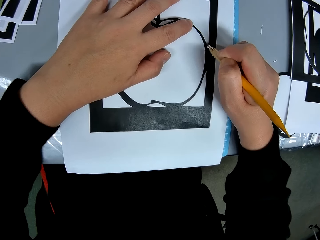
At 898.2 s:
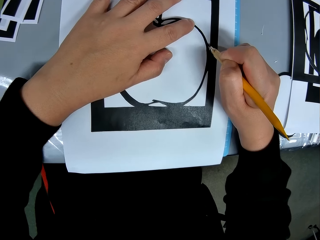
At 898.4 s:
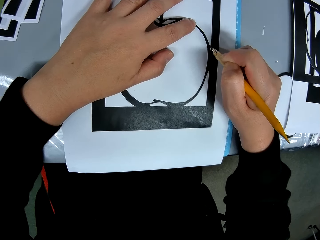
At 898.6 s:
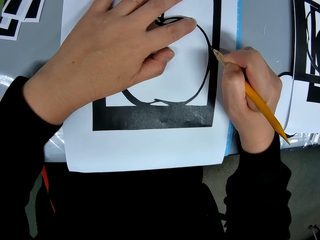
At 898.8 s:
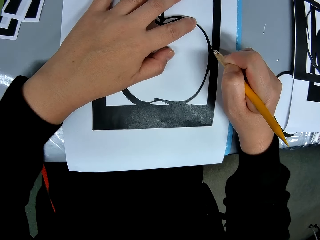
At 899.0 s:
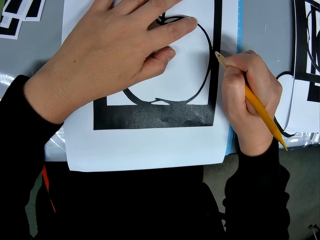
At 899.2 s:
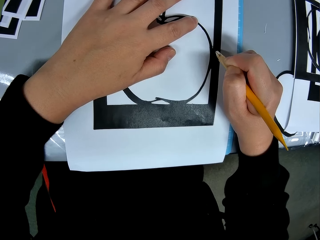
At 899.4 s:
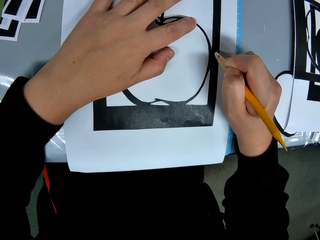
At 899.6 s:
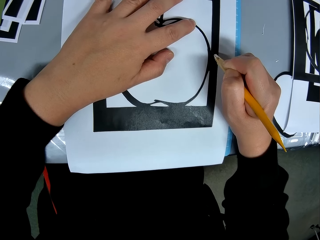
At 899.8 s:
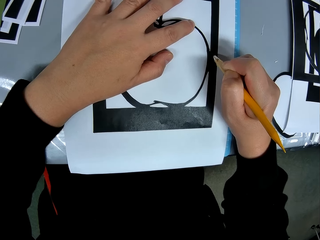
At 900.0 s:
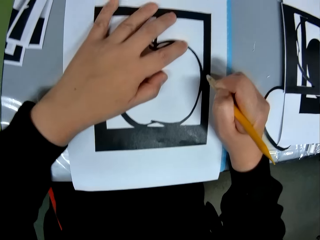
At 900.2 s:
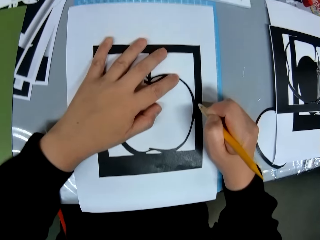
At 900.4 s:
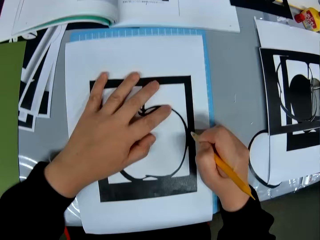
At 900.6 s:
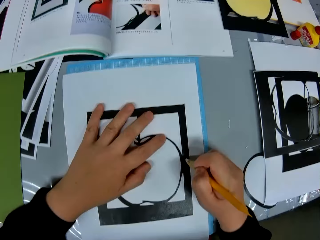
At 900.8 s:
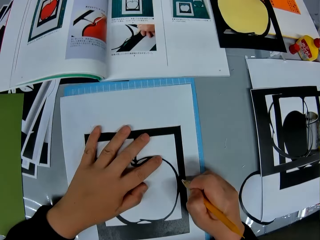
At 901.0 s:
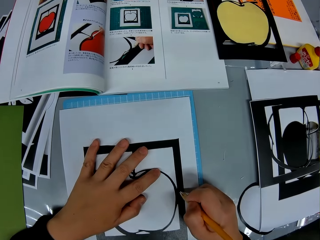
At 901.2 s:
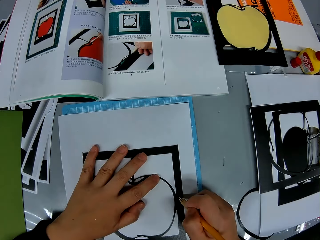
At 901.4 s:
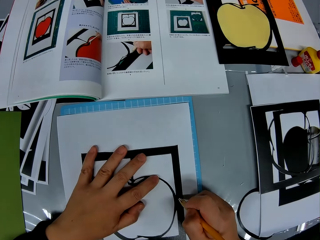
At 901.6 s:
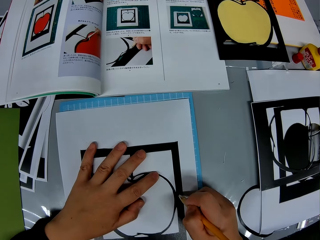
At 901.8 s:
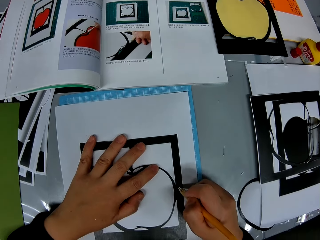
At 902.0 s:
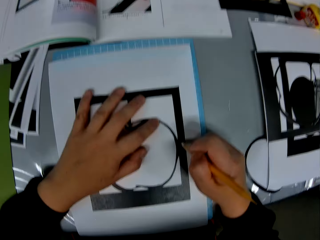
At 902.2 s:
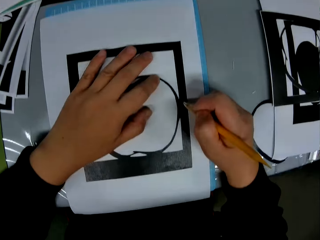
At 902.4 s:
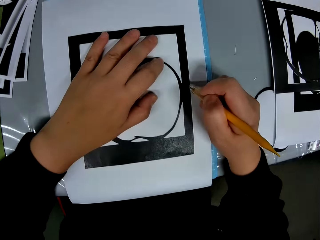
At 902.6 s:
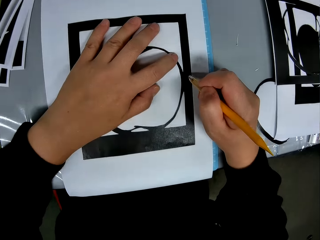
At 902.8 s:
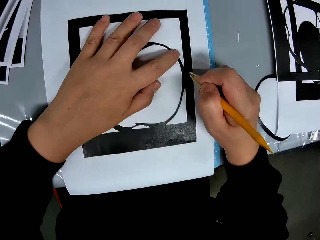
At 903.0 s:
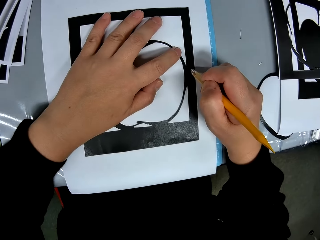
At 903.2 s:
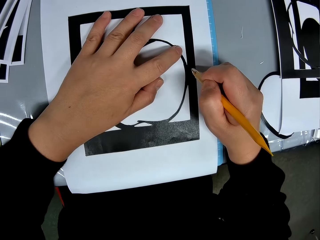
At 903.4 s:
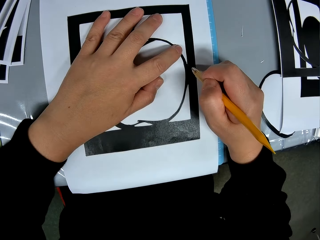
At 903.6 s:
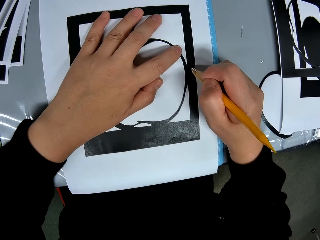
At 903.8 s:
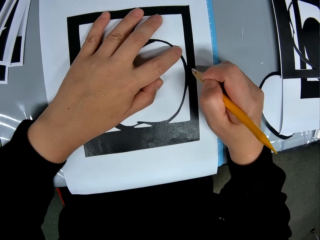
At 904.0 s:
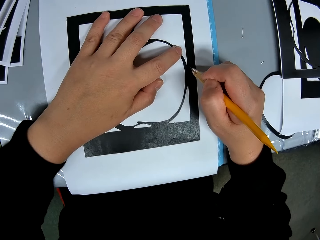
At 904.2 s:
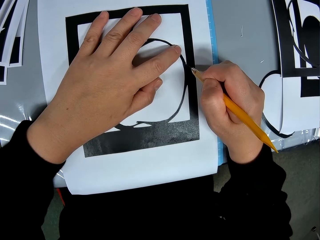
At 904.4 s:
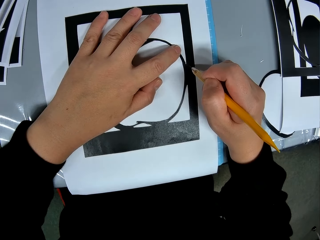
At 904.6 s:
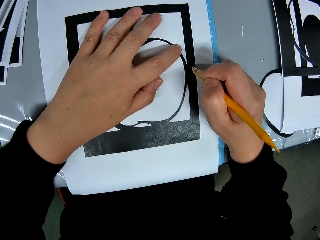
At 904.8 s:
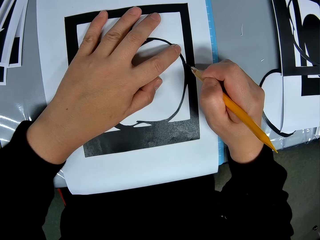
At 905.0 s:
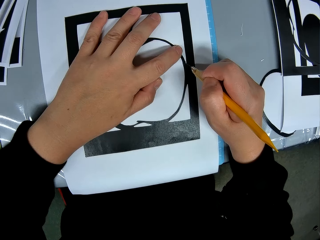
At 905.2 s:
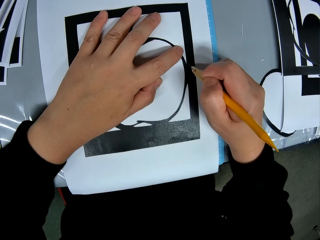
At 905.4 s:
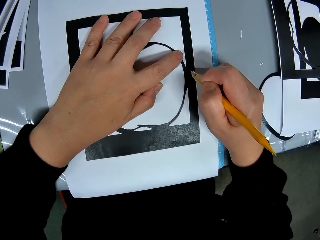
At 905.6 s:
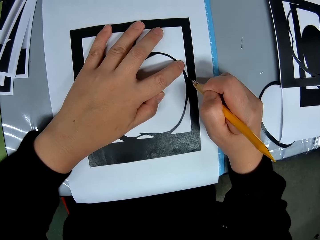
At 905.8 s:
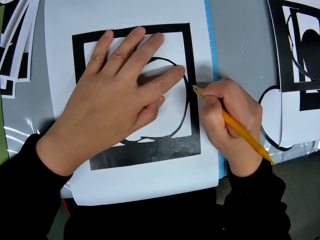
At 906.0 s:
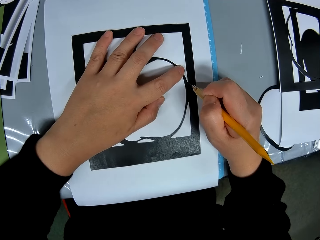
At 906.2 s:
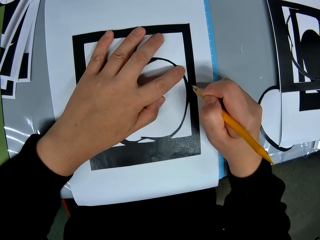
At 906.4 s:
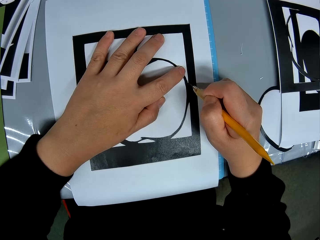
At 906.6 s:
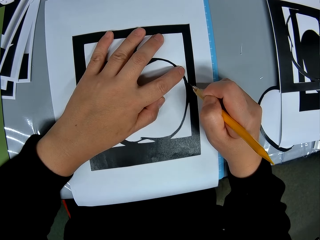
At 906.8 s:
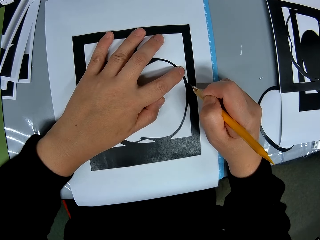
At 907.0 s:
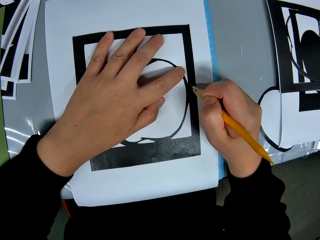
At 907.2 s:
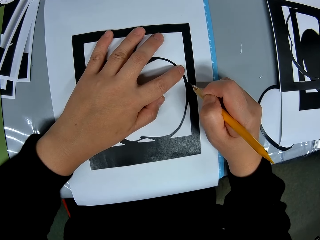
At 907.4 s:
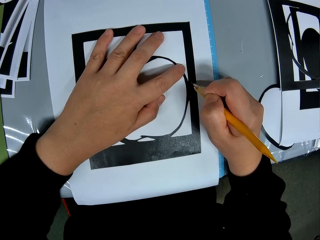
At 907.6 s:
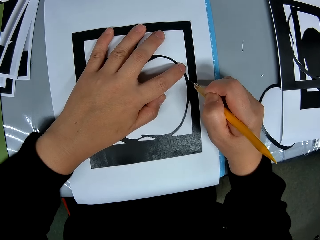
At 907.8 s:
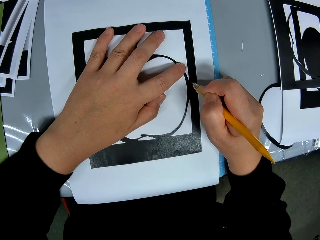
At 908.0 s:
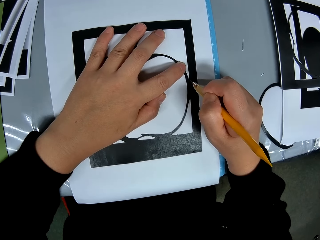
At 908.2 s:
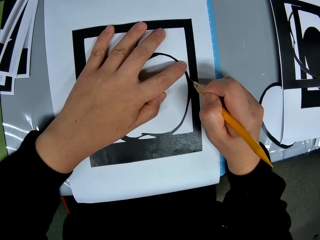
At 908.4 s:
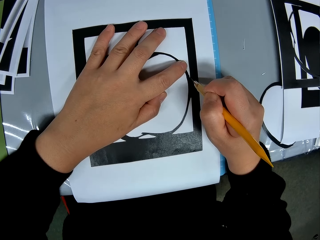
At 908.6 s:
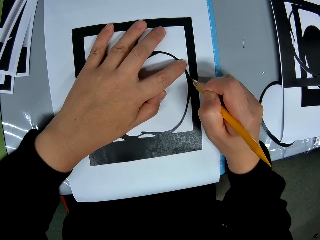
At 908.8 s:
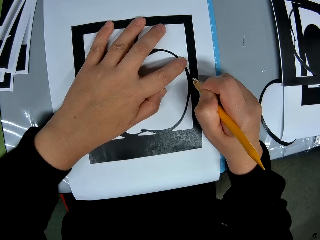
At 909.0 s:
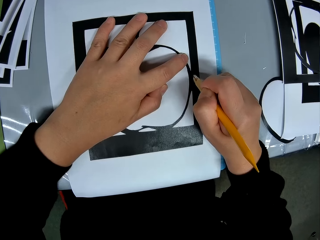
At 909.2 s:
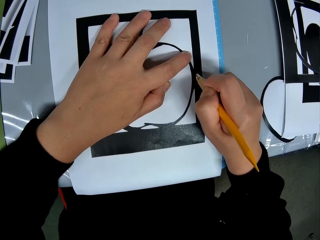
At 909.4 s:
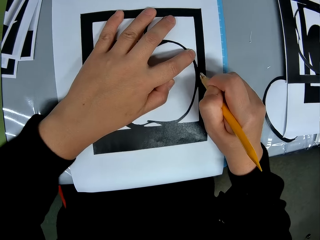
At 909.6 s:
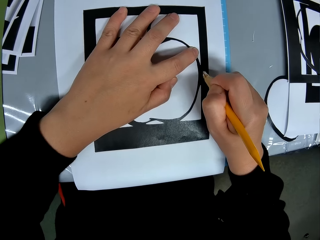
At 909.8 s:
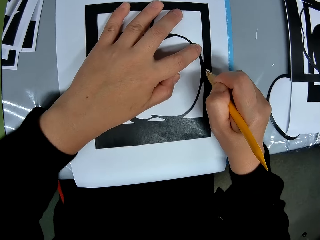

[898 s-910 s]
The camera wearer looks at a drawing book on a table. They cut a piece of drawing paper with a craft knife.

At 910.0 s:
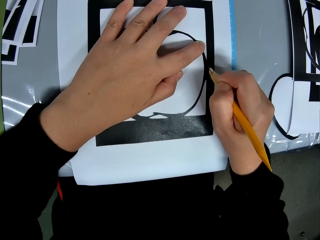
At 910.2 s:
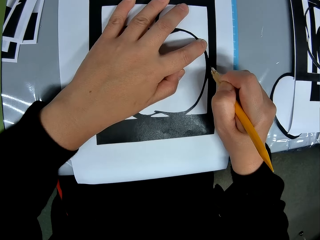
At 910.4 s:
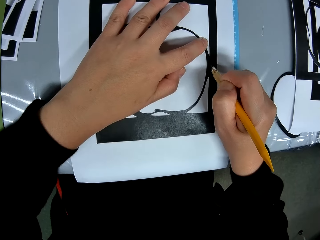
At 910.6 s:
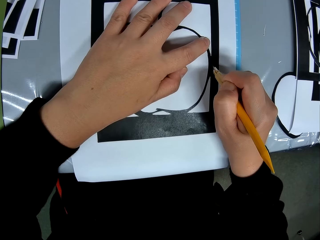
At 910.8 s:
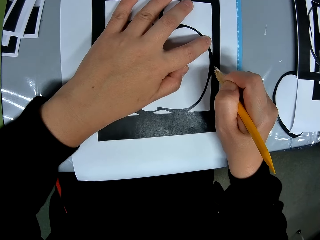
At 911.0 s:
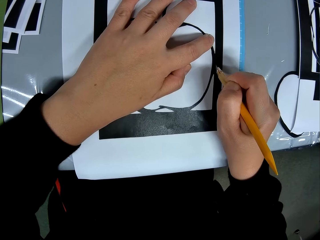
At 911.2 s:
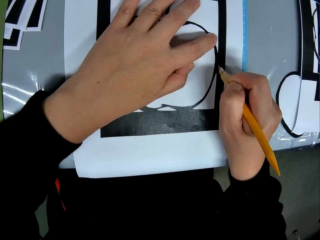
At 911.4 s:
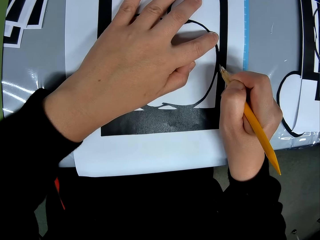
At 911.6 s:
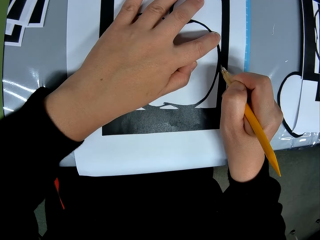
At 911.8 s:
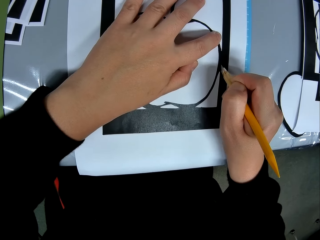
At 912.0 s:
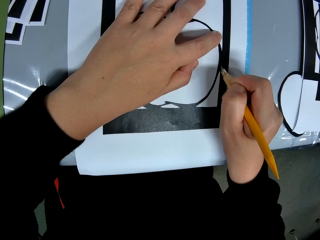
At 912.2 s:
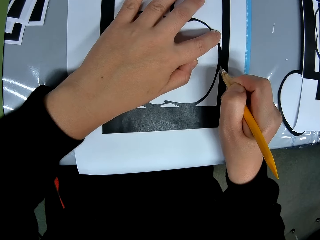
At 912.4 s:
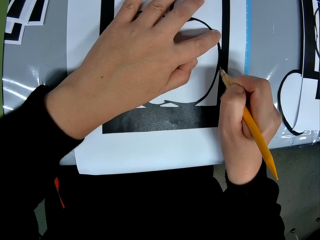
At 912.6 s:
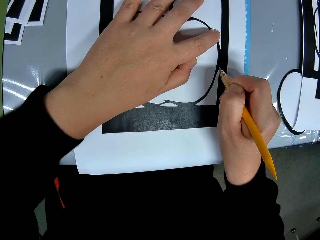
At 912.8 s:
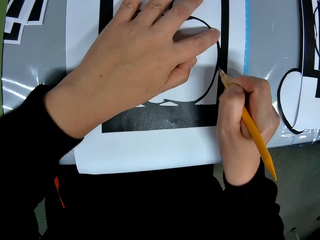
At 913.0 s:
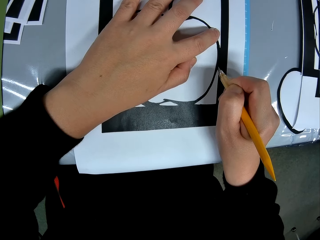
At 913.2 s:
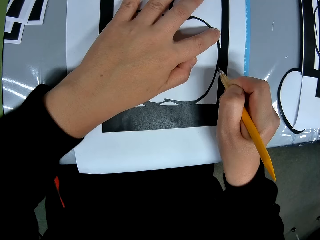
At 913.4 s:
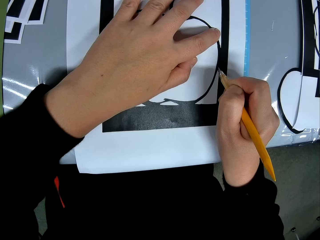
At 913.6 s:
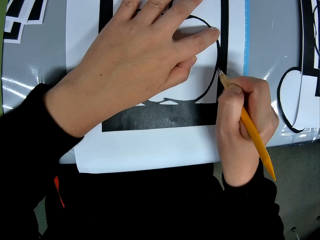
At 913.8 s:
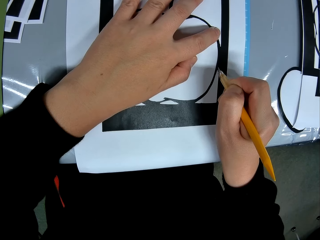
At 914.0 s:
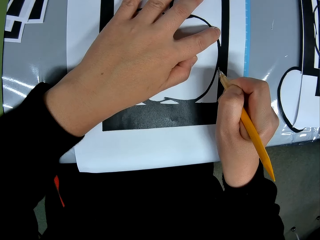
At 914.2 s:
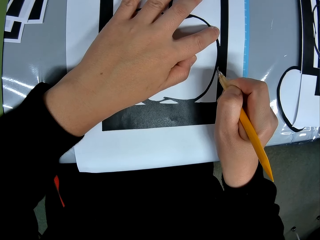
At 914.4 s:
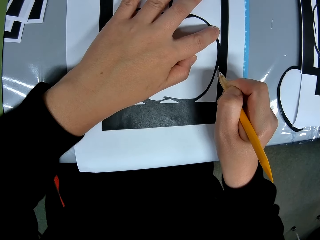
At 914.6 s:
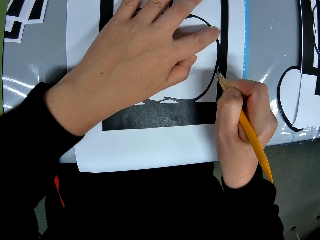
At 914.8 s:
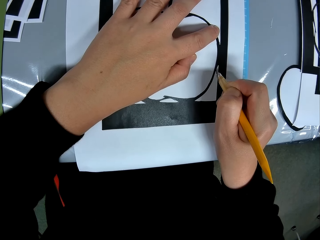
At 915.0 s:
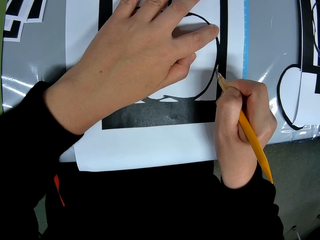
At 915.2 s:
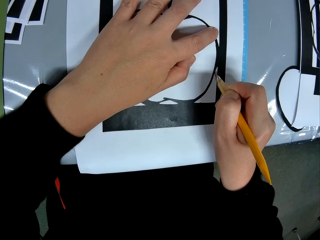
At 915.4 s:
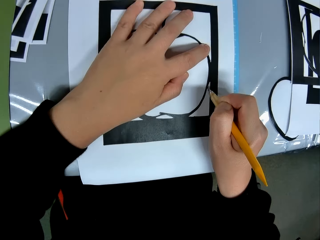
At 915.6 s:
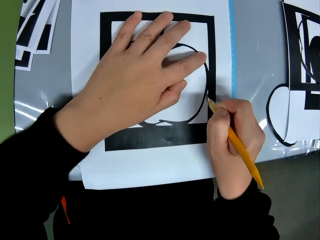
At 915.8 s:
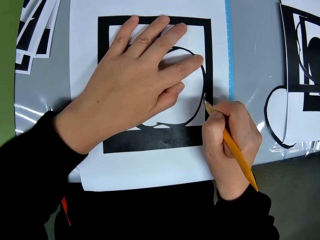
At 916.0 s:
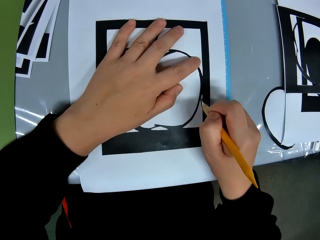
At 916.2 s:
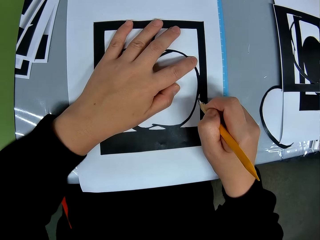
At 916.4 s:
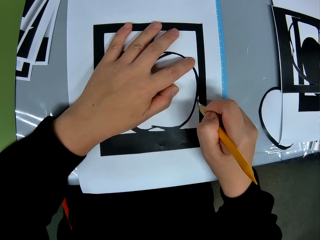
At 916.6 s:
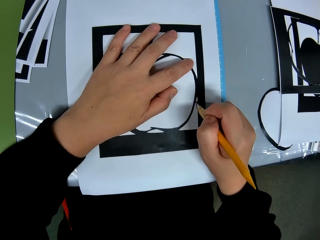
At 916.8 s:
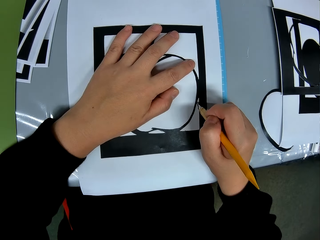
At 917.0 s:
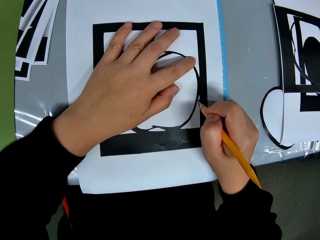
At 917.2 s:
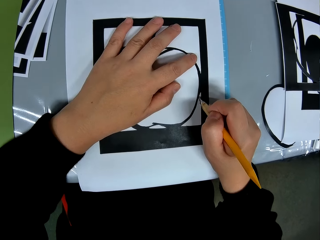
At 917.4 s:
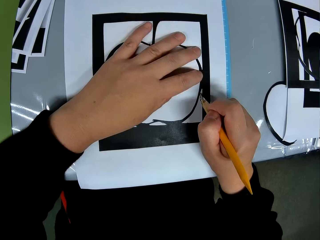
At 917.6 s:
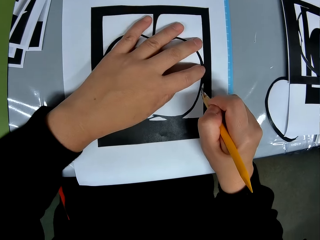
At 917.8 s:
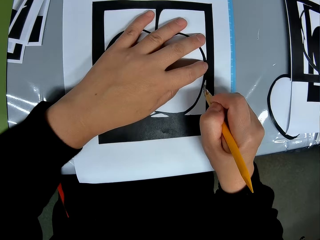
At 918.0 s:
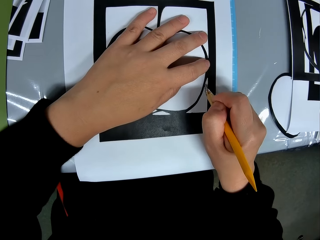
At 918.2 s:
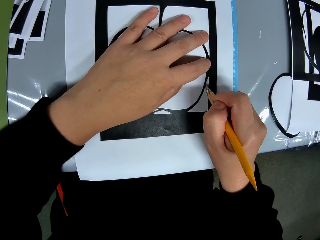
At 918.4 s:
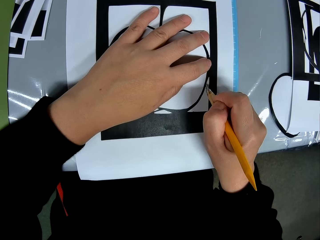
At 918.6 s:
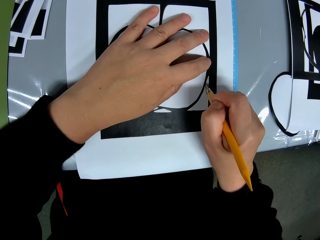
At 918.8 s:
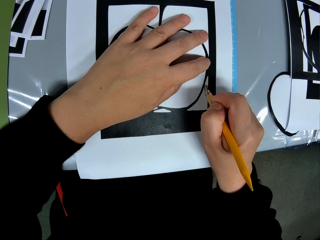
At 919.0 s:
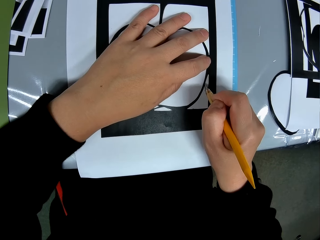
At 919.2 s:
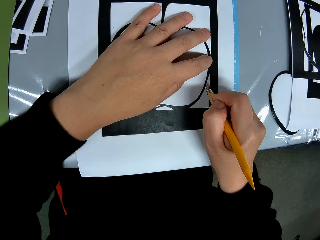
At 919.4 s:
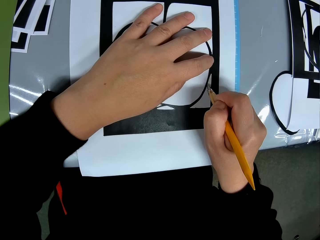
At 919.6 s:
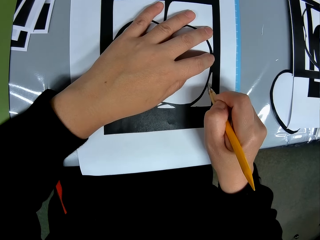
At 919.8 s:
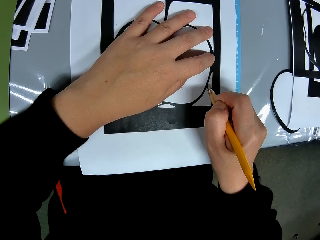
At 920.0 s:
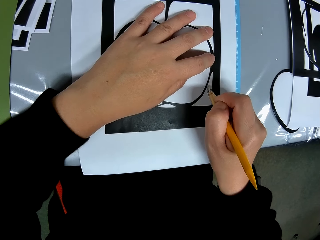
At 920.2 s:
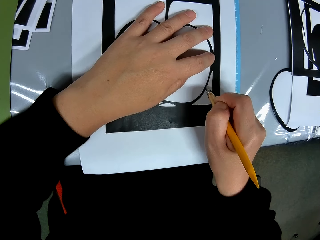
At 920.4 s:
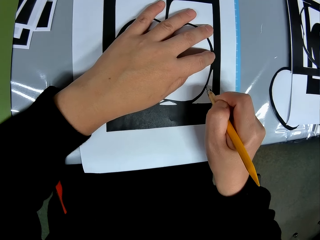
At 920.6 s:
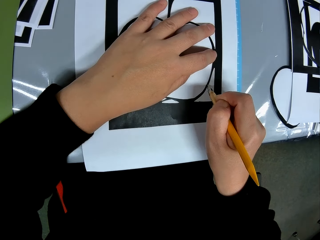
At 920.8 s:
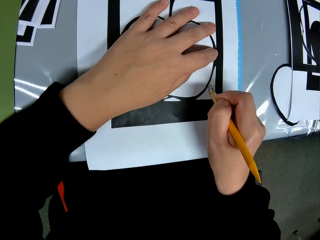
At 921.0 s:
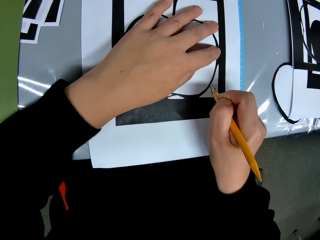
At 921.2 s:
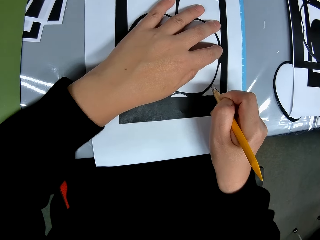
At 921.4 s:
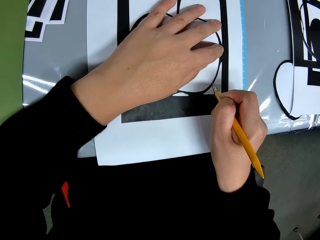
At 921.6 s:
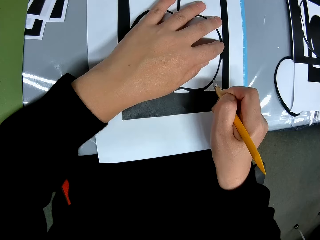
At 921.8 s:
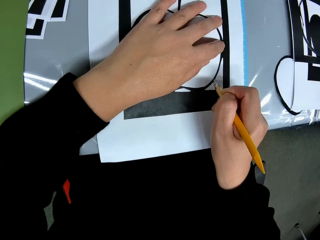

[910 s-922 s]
The camera wearer moves a hand on a piece of drawing paper. They cut the drawing paper with a craft knife.
